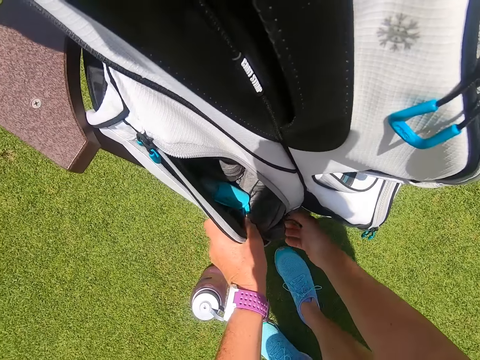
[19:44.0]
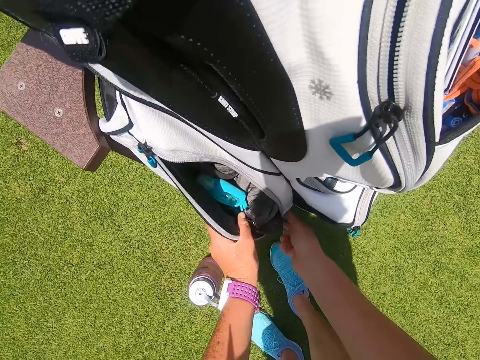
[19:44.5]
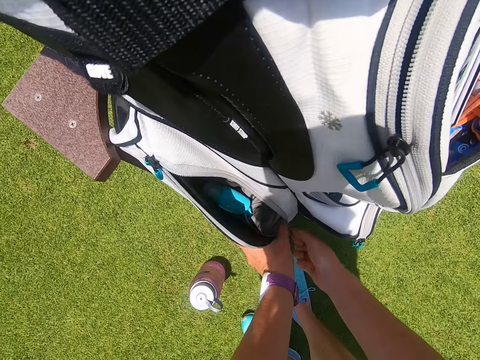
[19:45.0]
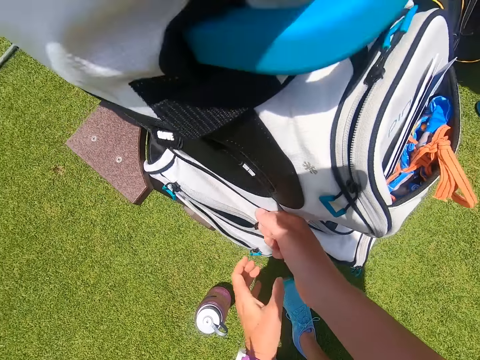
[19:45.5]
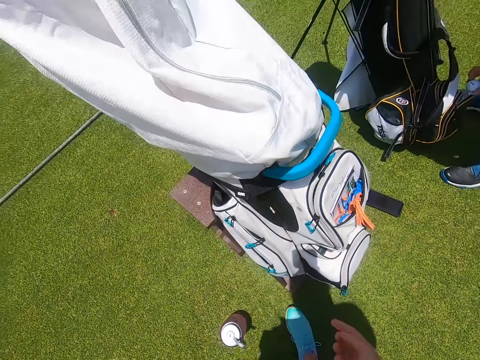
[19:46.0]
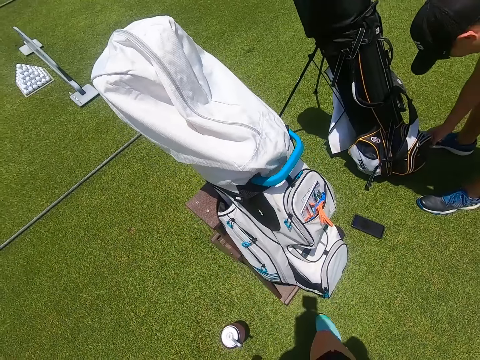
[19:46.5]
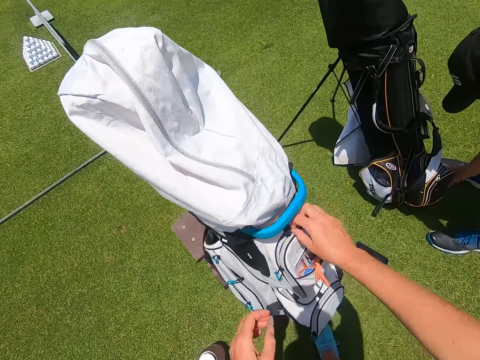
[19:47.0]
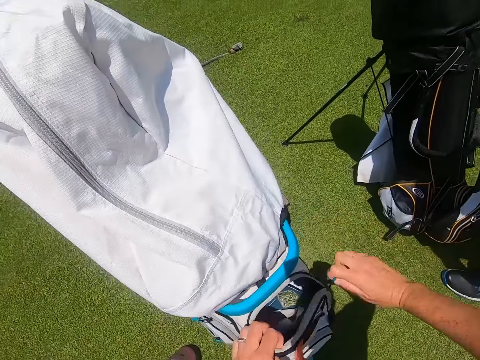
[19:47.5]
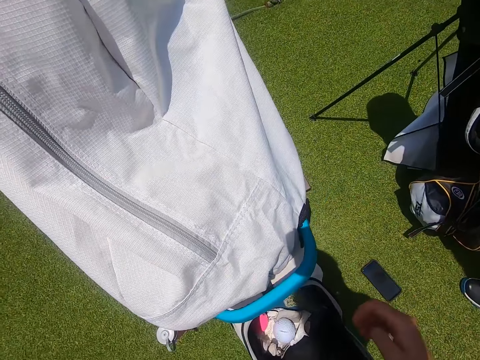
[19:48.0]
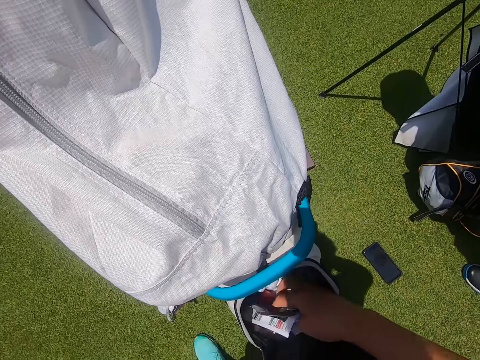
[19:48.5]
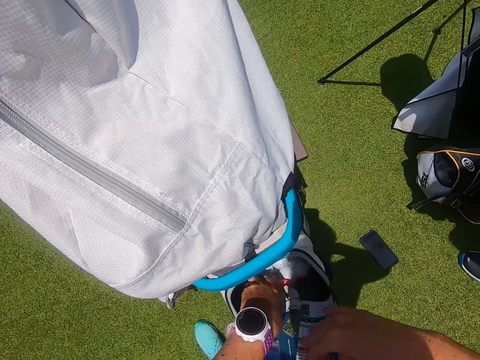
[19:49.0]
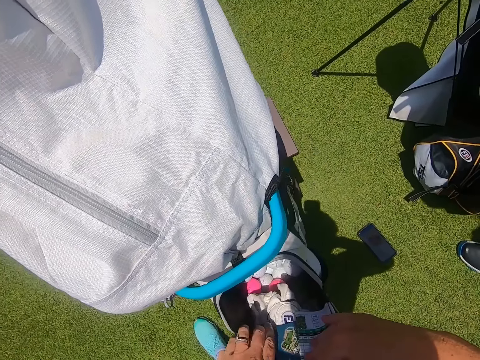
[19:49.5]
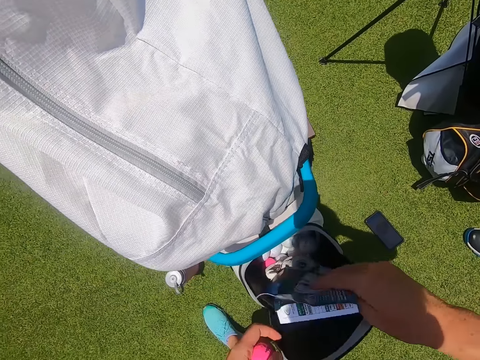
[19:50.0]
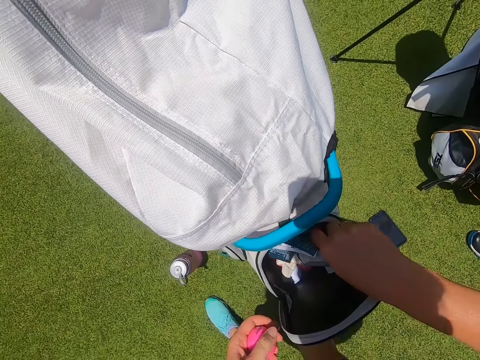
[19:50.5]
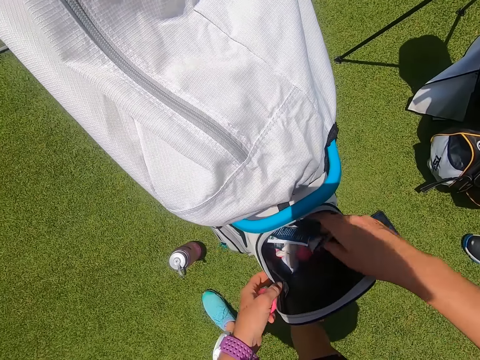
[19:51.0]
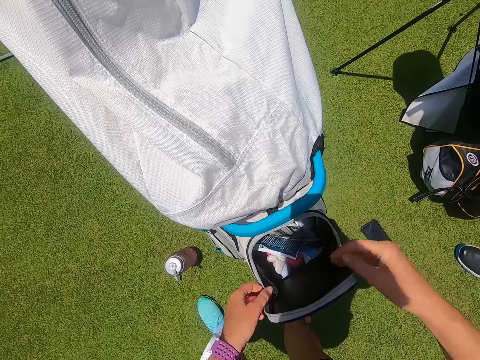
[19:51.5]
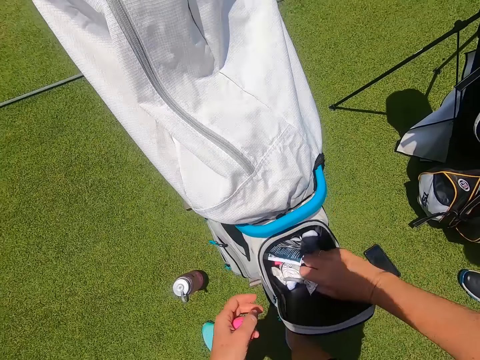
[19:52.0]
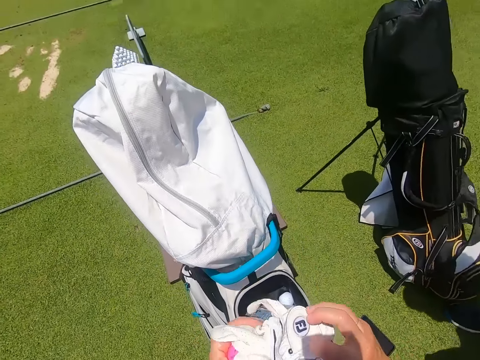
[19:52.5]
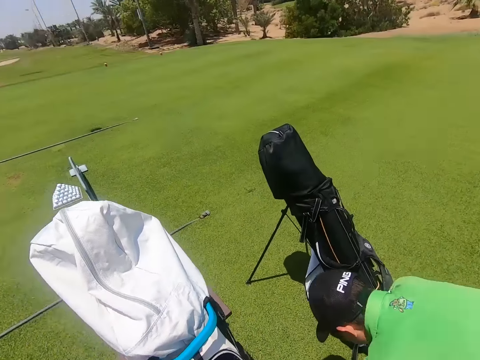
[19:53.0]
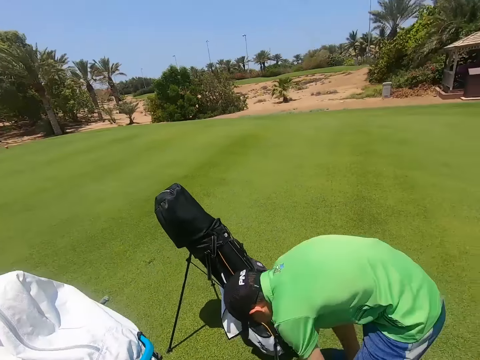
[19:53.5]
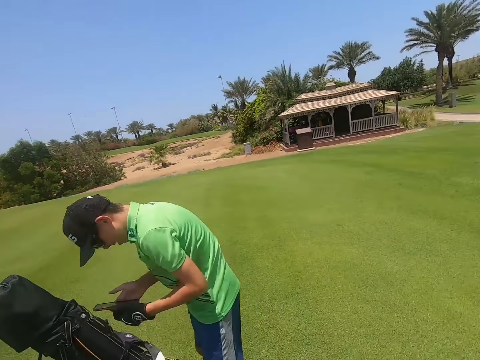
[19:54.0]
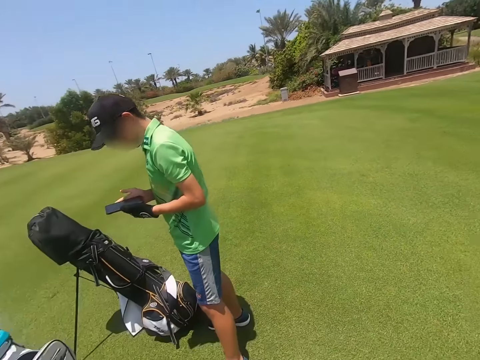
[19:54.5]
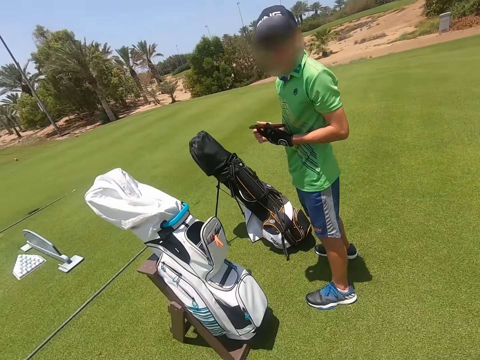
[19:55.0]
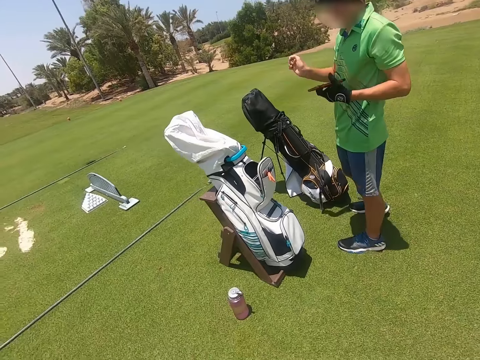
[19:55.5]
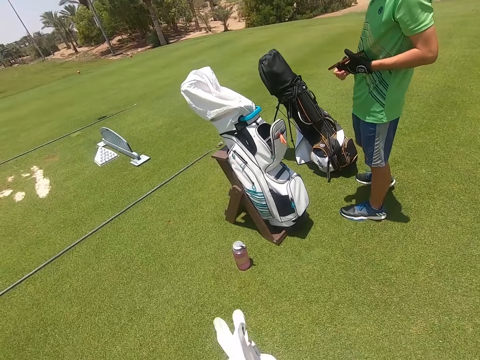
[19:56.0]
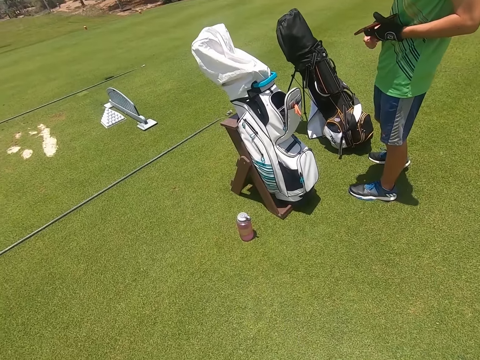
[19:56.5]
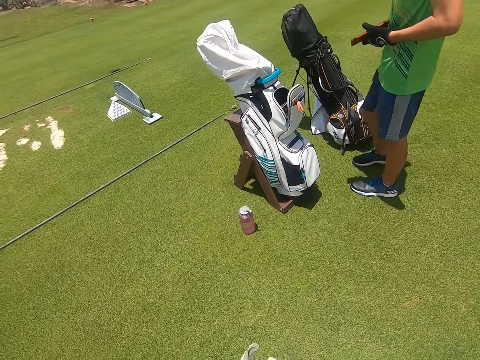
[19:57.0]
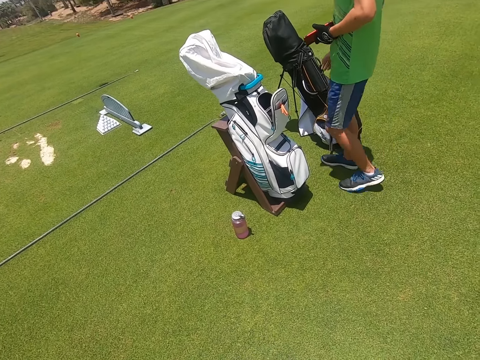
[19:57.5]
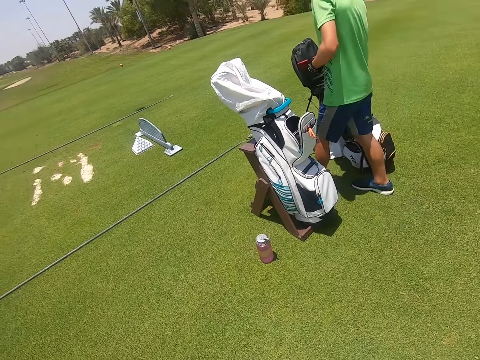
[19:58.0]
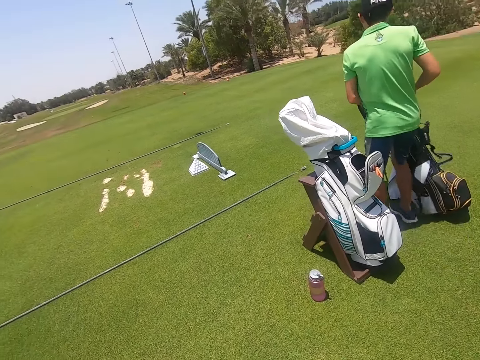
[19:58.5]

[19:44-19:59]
The camera wearer zips the golf bag. They unzip the golf bag. They hold papers in the golf bag and look through the golf bag. They pick up gloves with hands. A man bends down and moves a hand. The camera wearer wears the gloves.

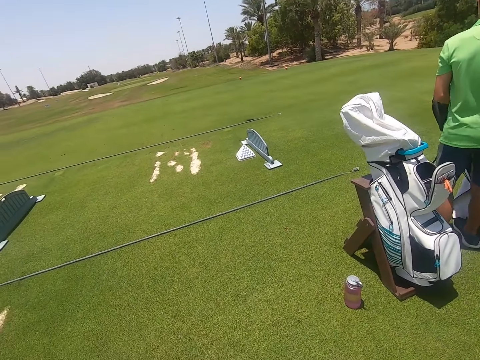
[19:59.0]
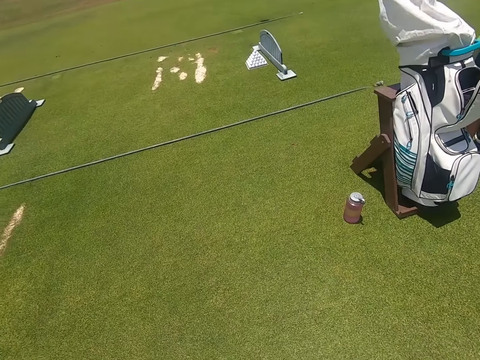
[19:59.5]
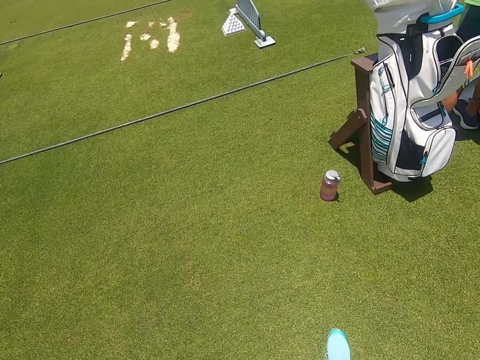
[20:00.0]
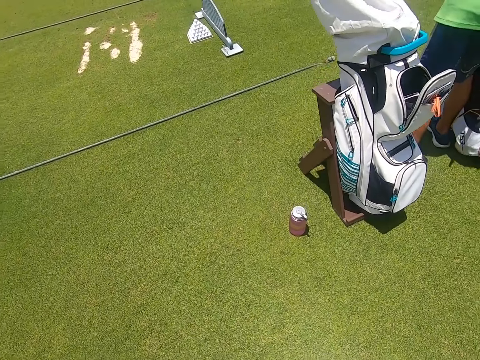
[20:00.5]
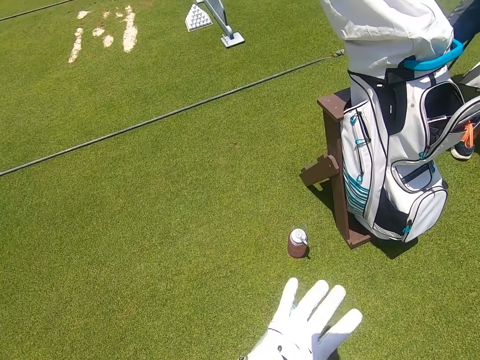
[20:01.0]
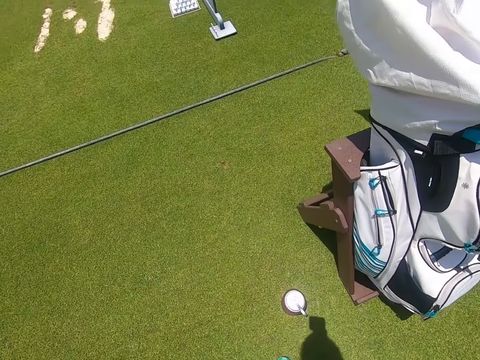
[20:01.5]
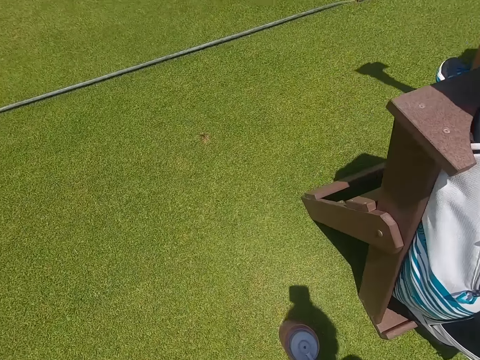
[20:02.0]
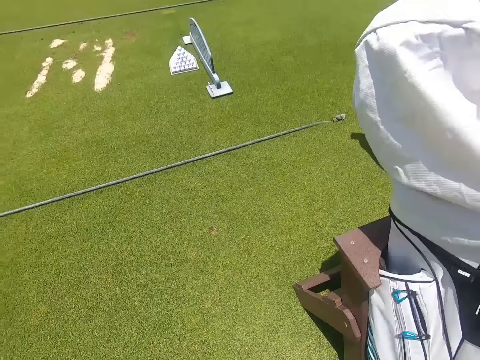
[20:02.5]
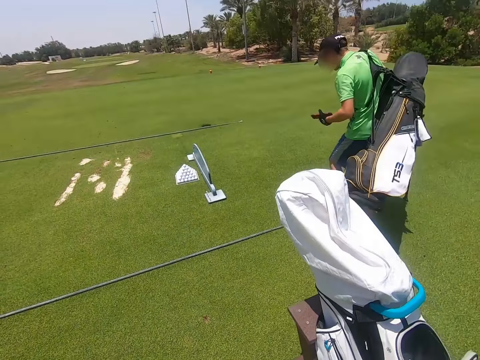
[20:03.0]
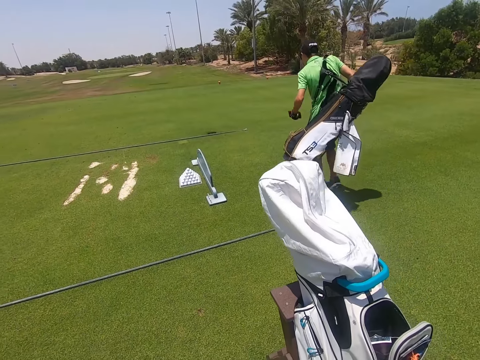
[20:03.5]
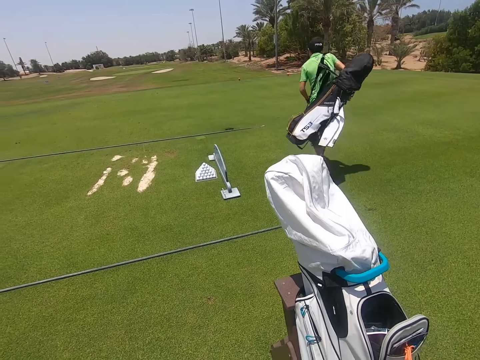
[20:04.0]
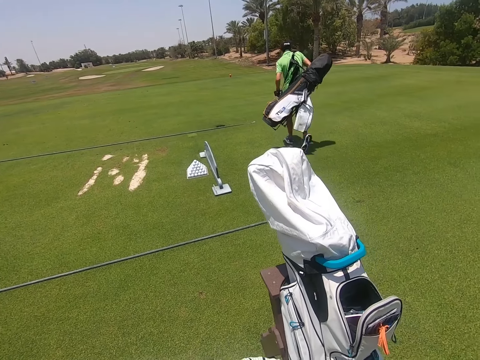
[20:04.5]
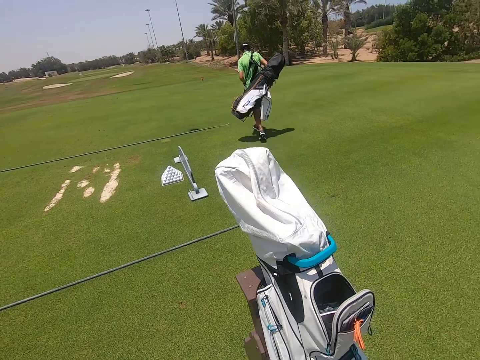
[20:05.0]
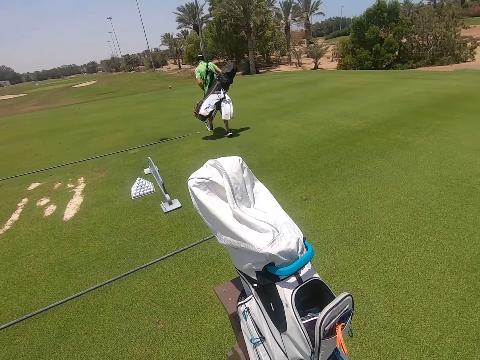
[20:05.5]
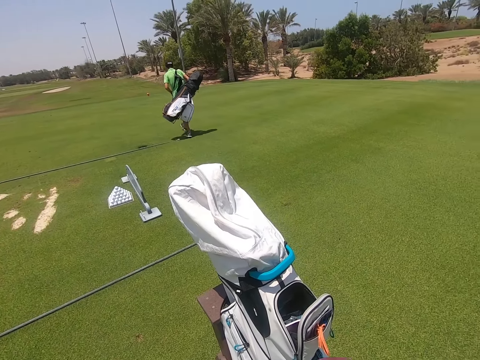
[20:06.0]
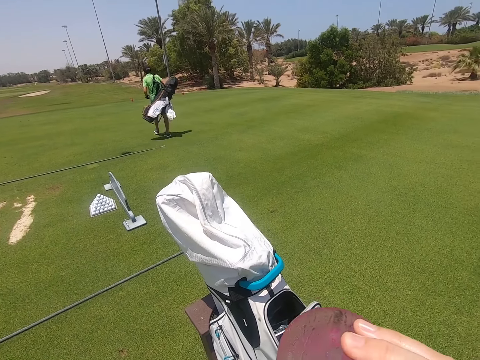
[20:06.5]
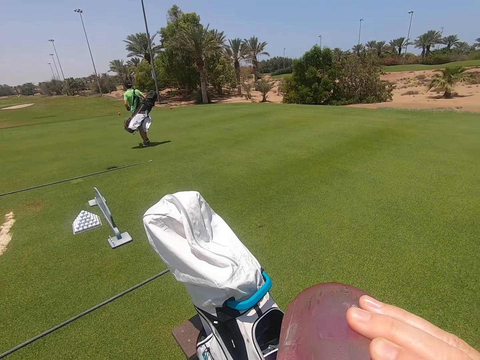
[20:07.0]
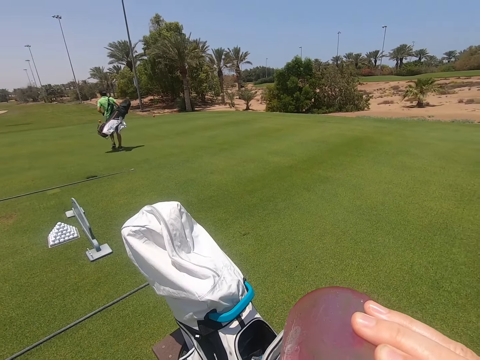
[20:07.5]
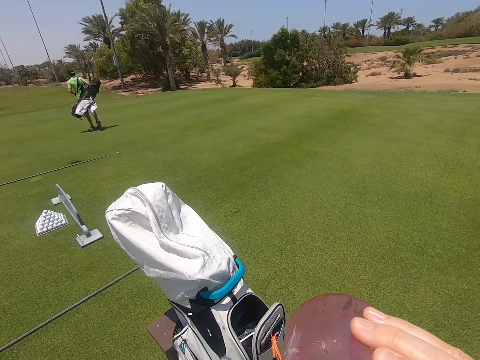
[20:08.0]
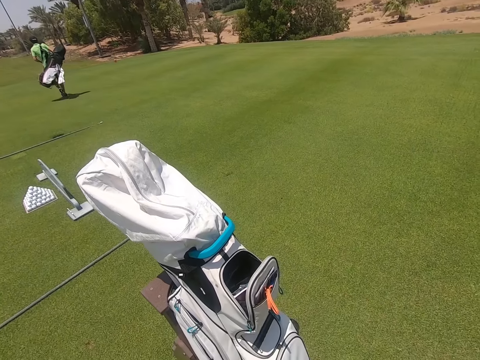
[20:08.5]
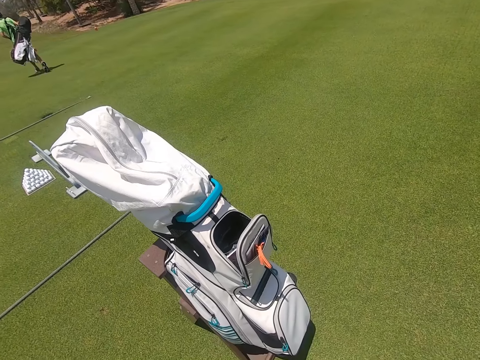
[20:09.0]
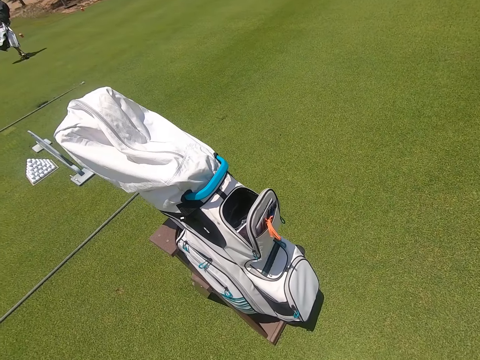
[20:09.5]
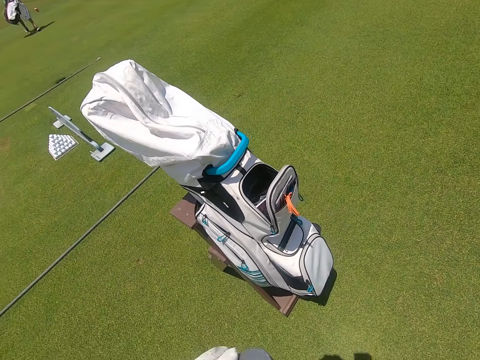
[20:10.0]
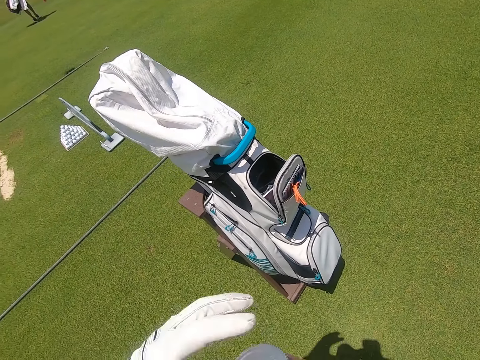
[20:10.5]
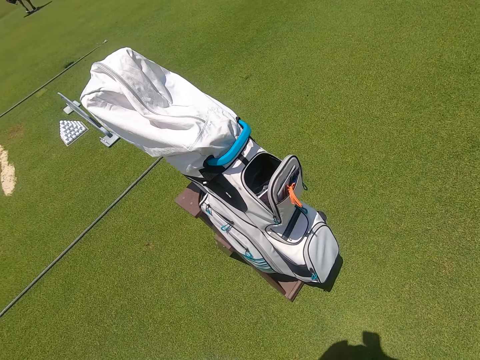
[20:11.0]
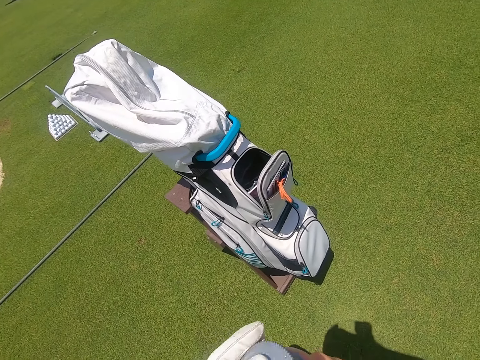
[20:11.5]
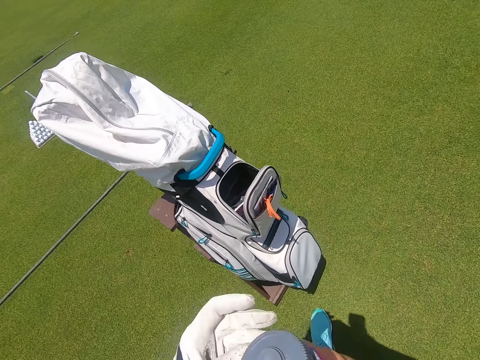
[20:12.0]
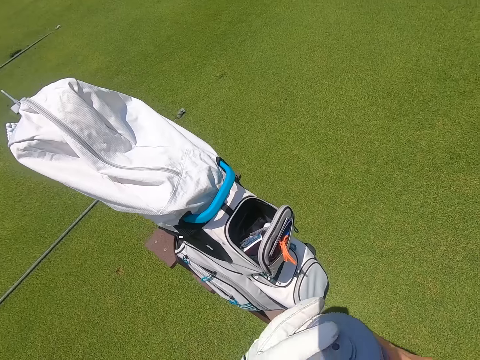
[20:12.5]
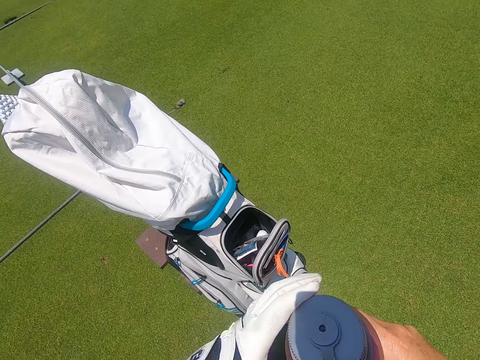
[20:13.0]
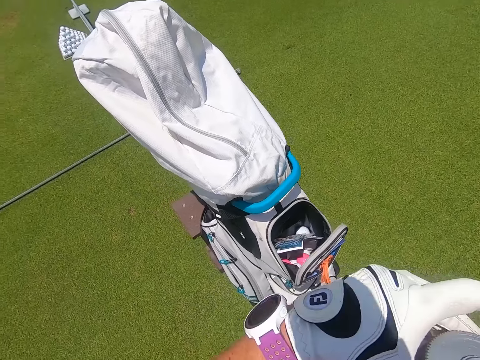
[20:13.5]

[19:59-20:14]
The camera wearer walks. A man picks up a golf bag. The camera wearer picks up a water bottle. They drink water. They close the water bottle.
